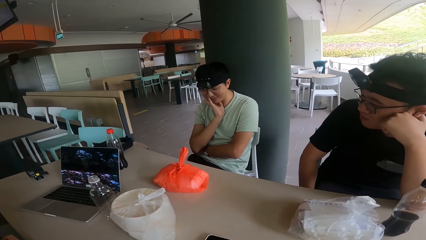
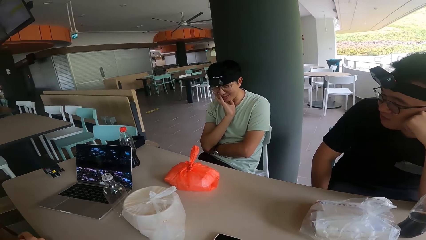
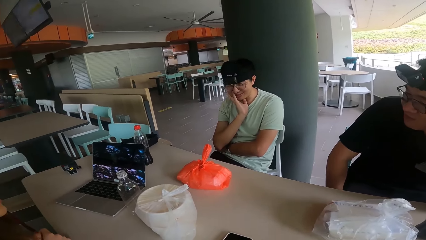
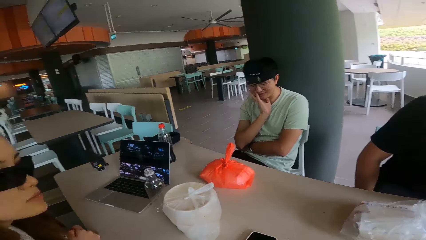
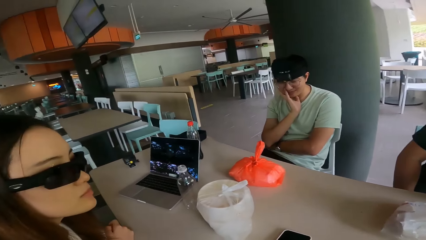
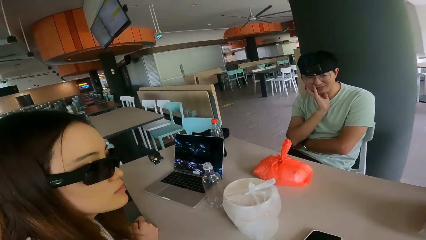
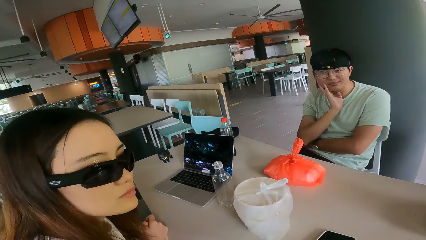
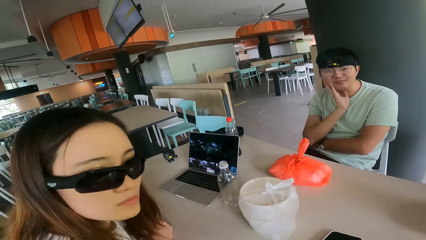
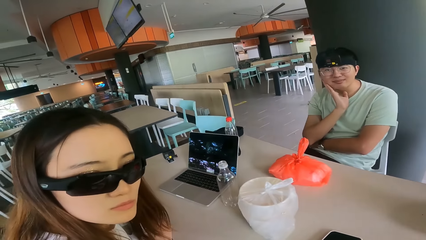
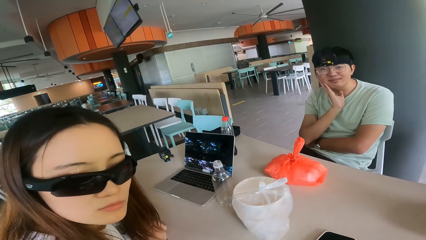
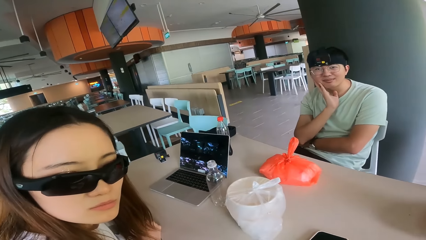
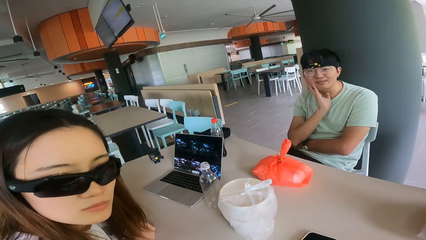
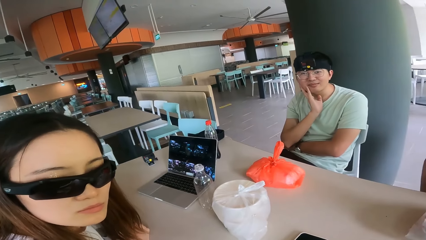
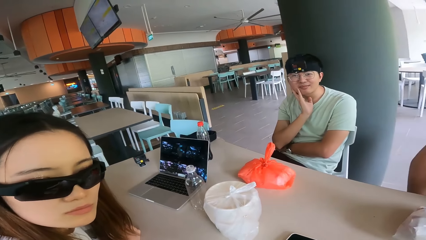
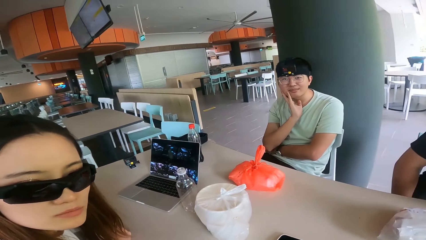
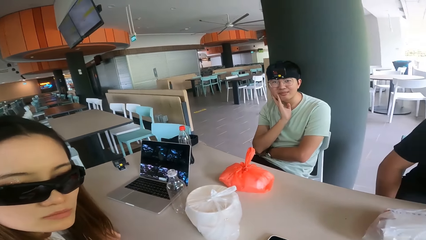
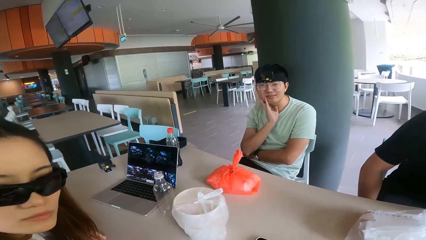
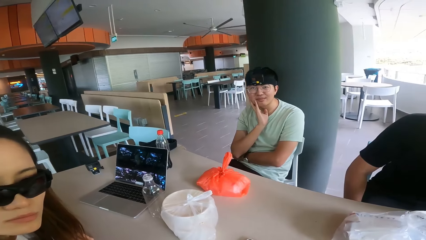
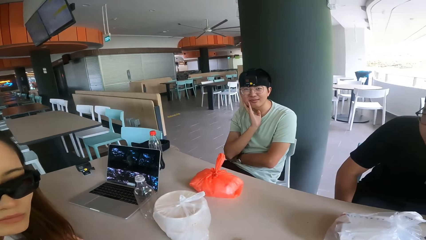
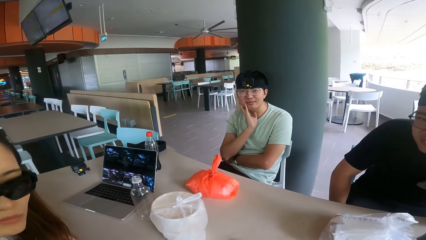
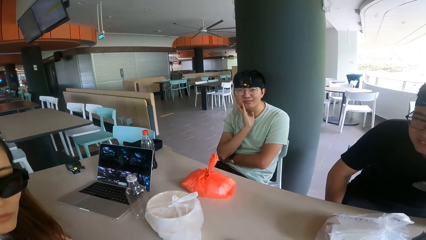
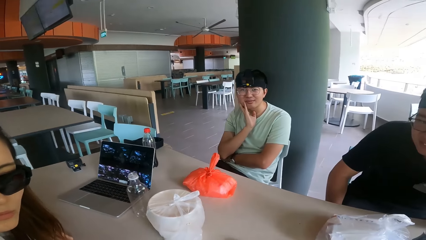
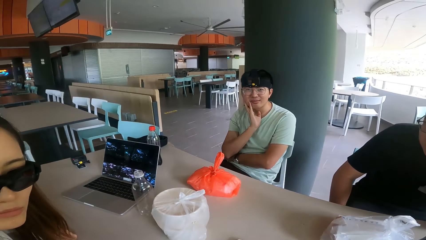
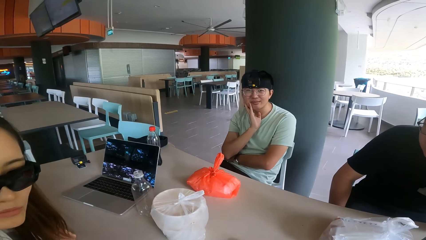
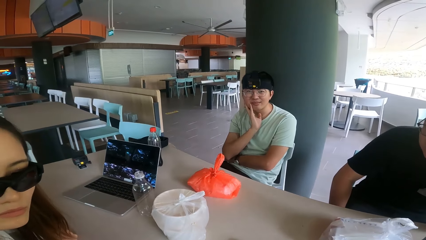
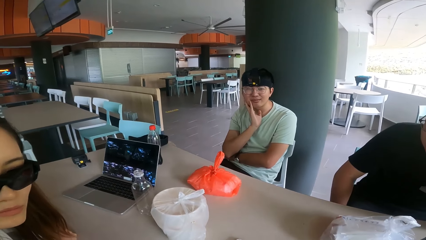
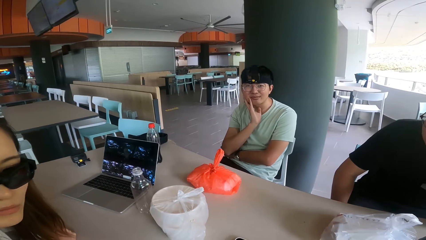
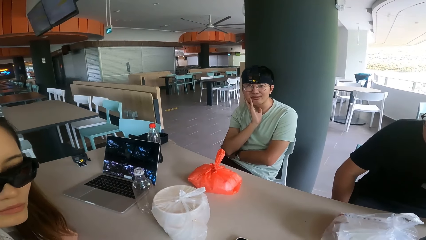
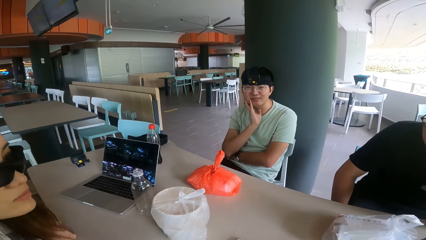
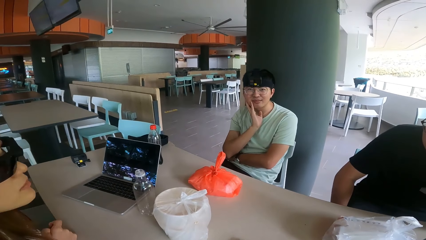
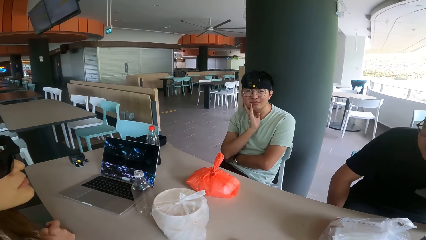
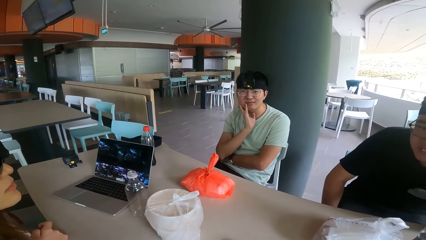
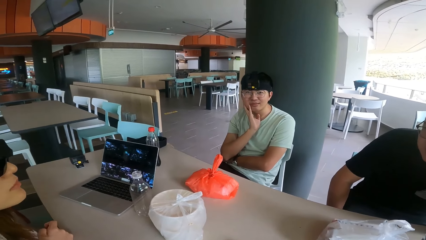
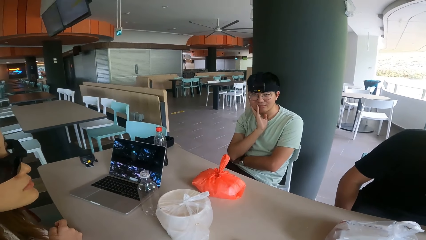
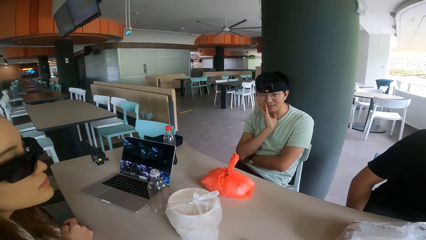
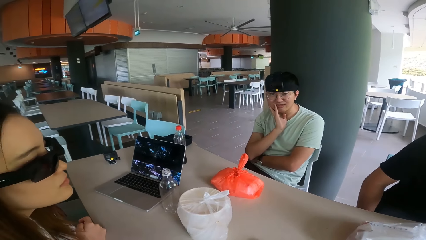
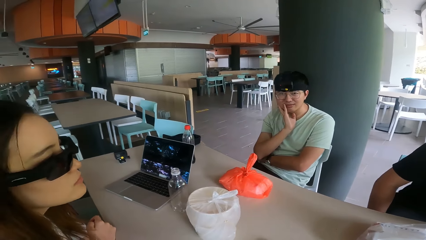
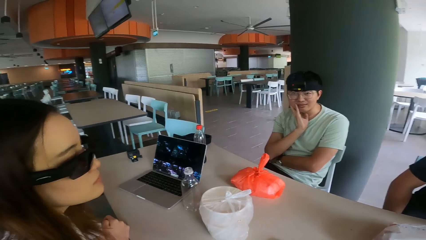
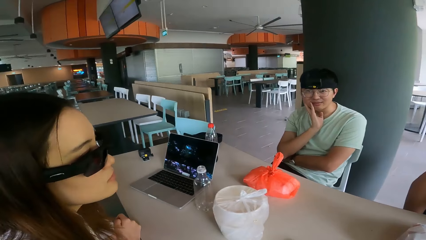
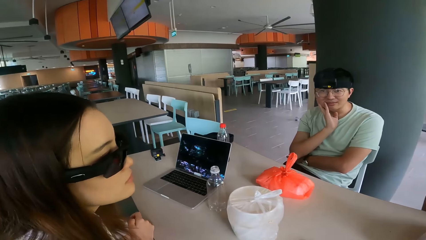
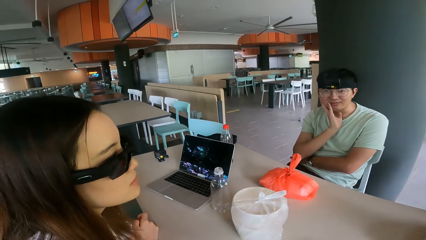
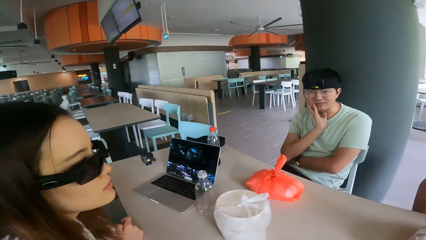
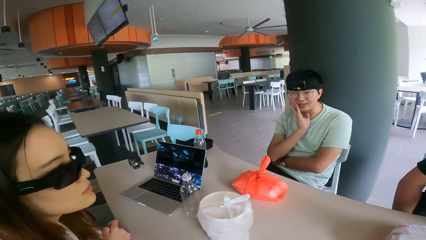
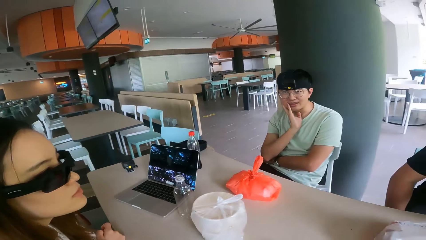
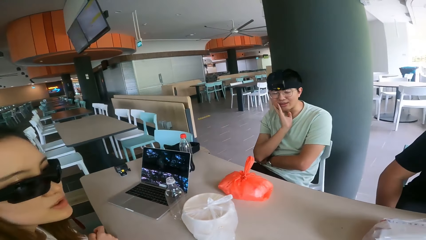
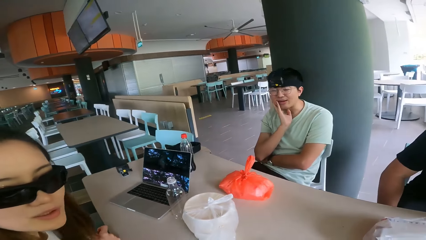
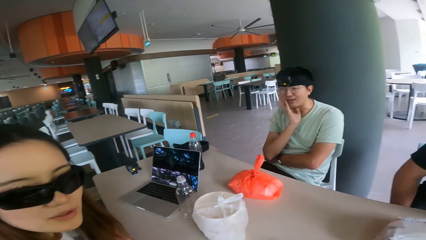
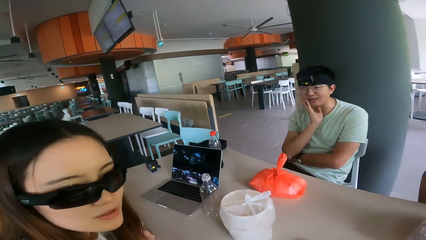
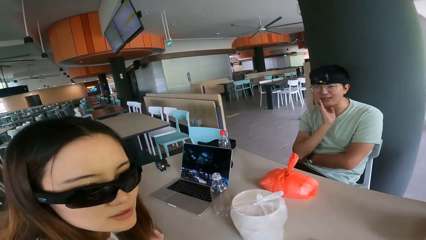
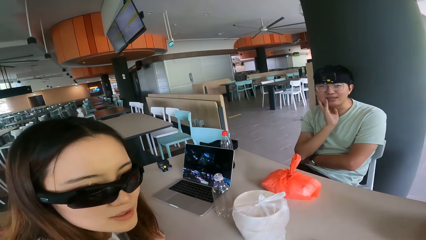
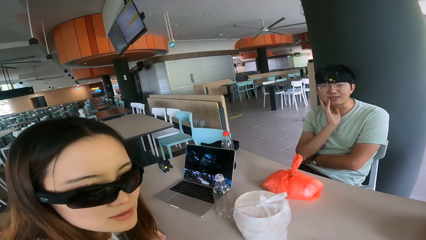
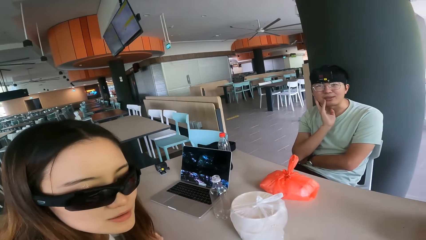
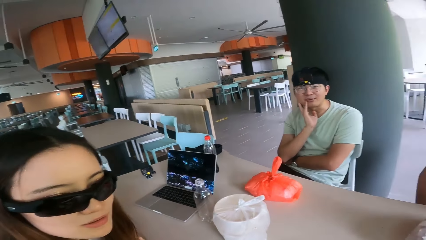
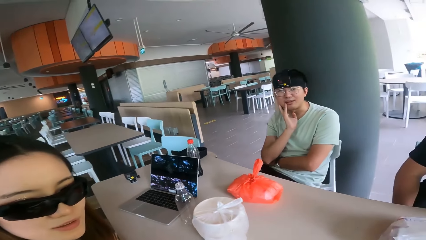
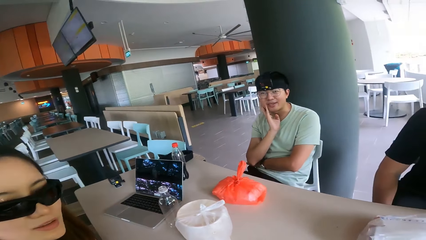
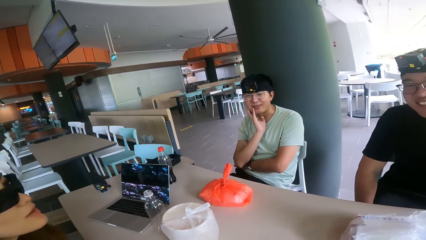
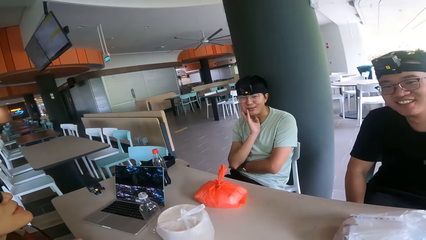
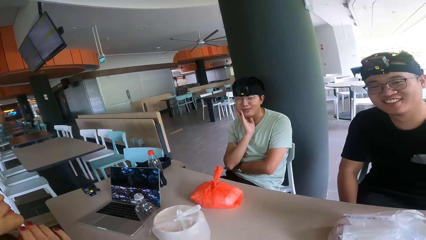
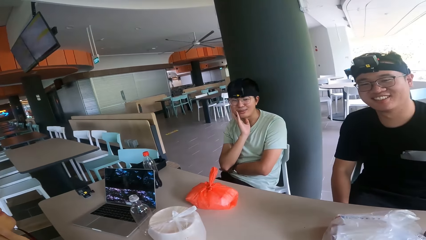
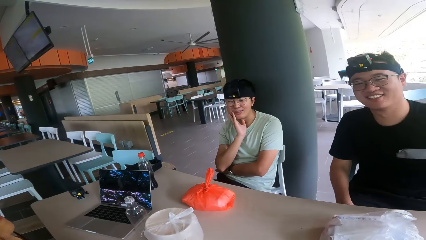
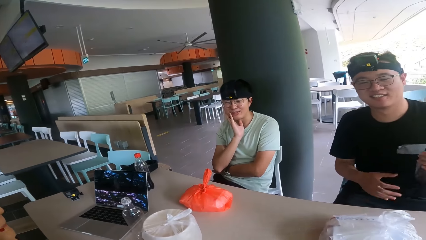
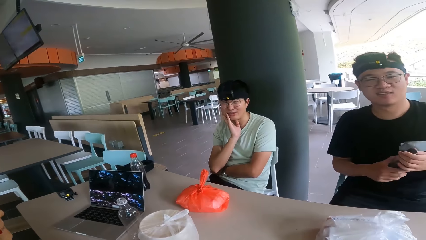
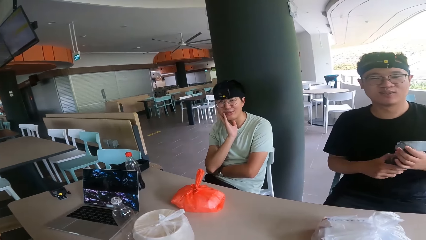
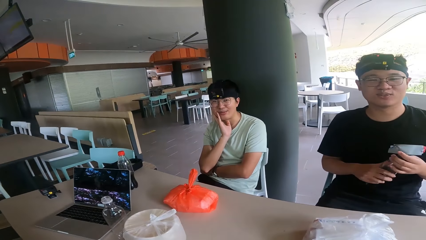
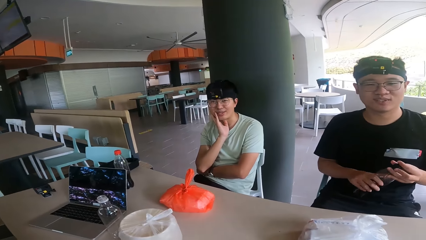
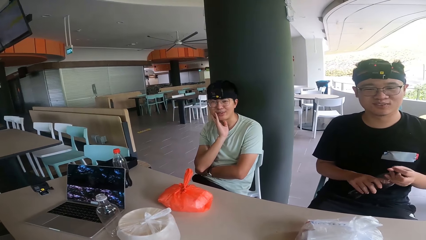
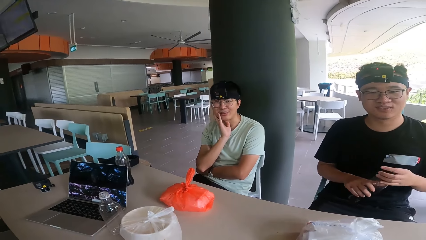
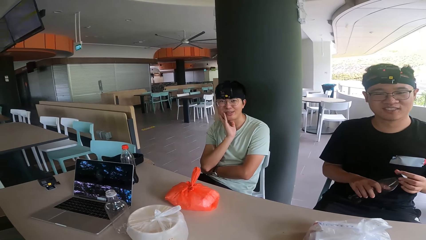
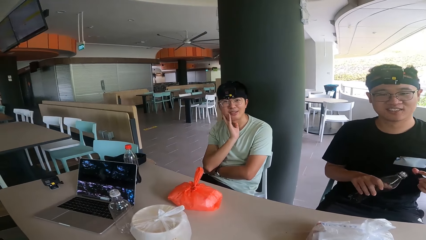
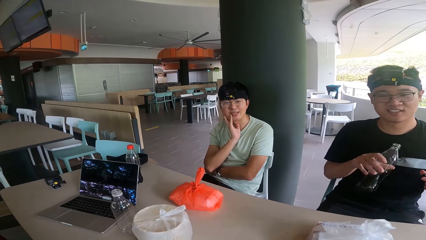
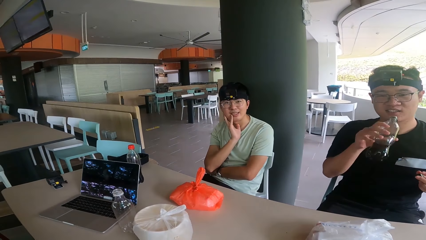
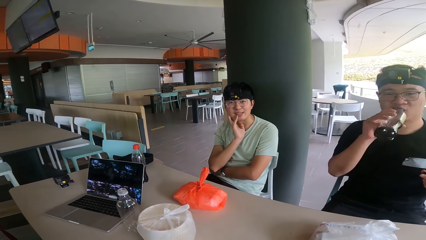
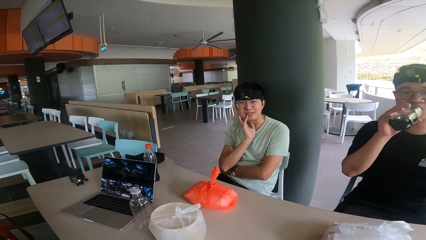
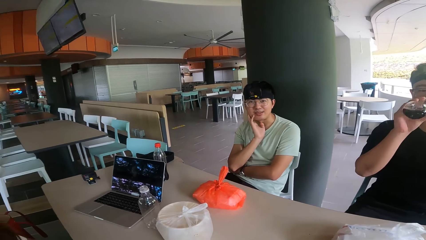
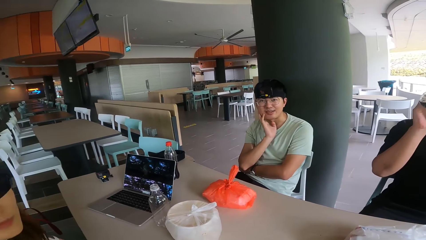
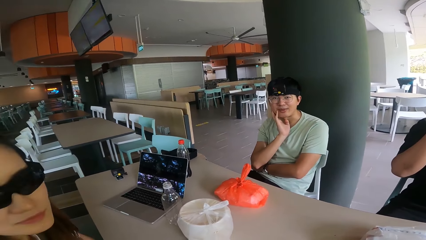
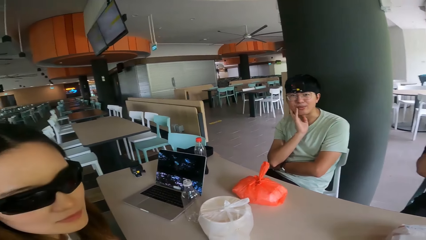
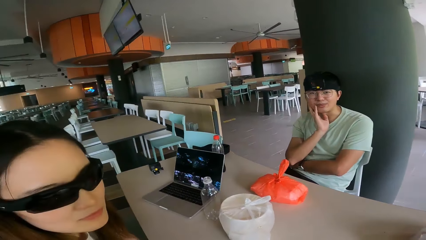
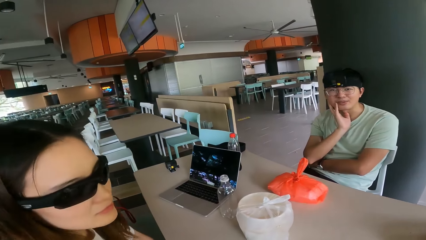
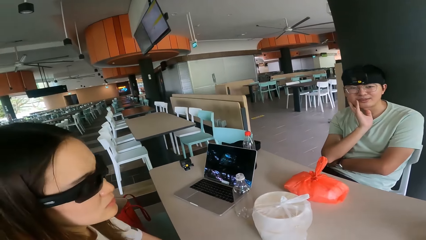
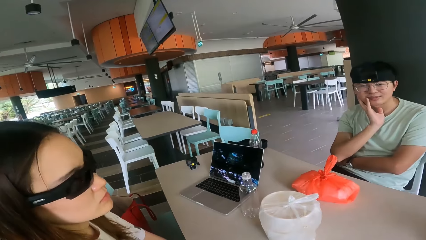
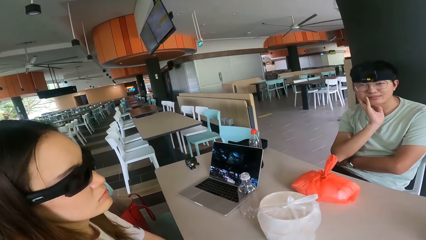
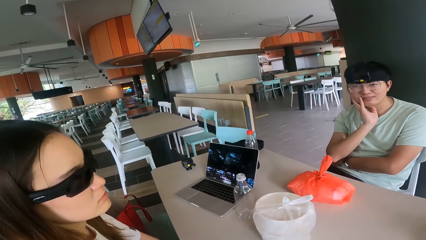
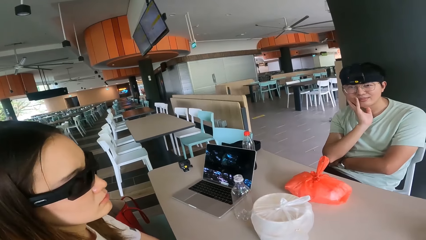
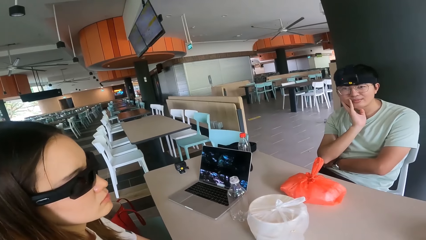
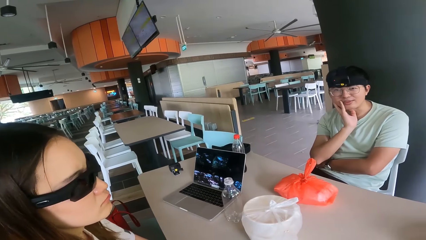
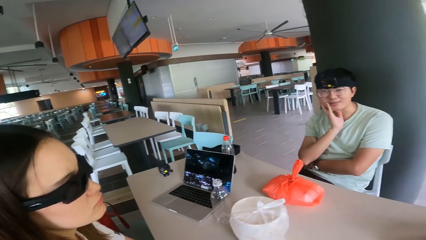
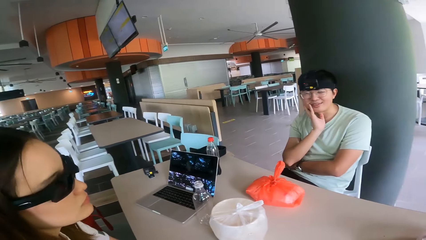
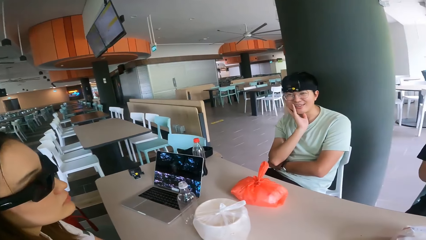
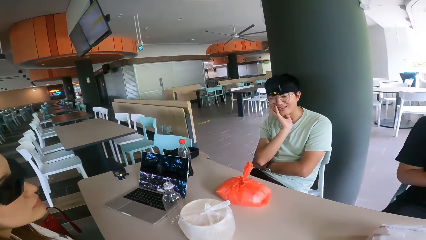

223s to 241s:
A woman looks at the camera. The camera wearer converses. The woman converses. A man opens the bottle. The man sips the drink.
